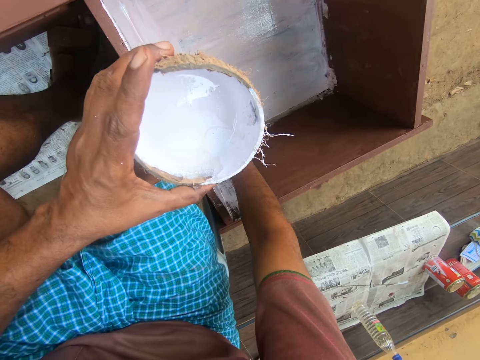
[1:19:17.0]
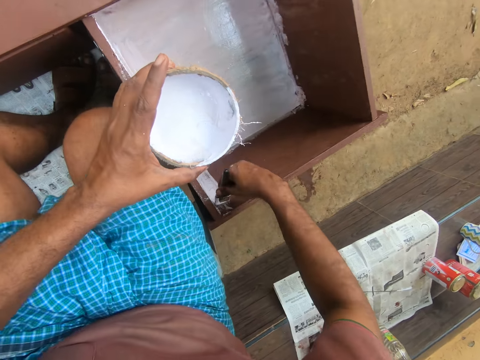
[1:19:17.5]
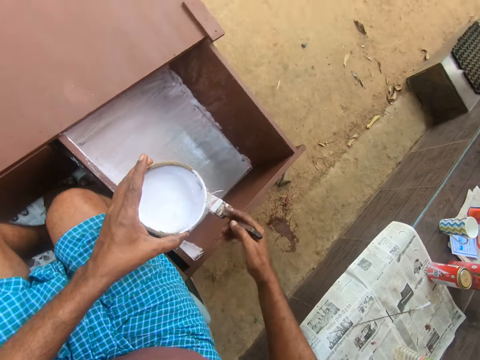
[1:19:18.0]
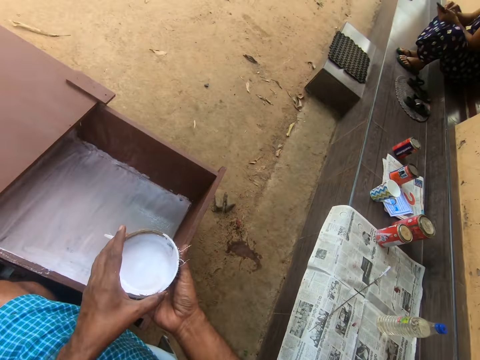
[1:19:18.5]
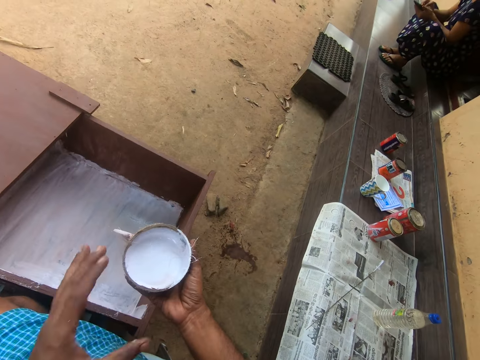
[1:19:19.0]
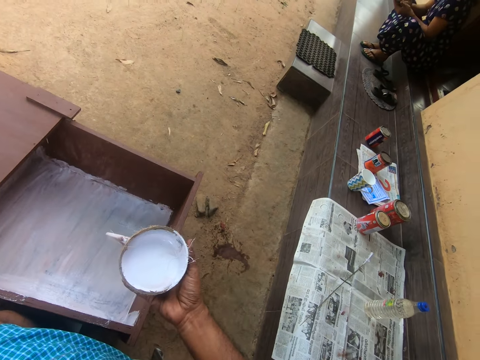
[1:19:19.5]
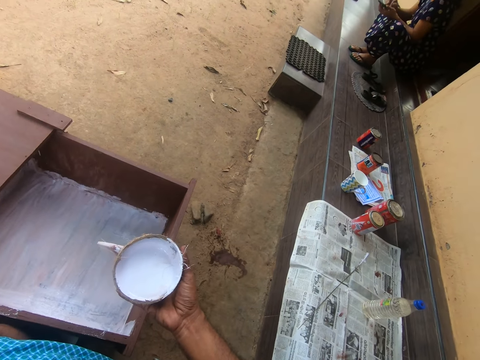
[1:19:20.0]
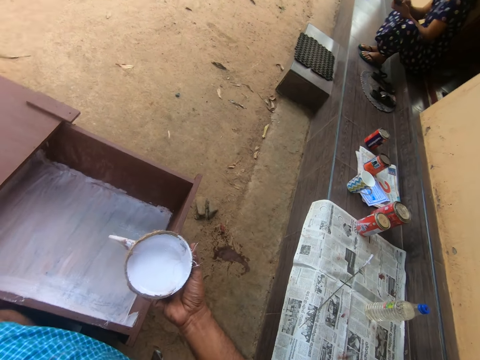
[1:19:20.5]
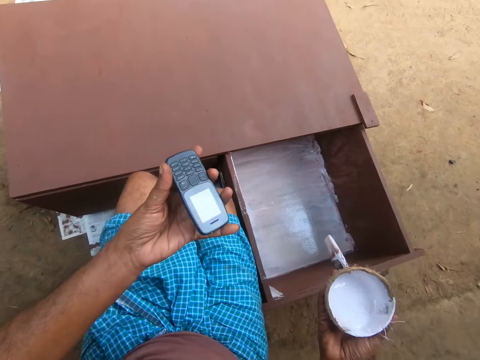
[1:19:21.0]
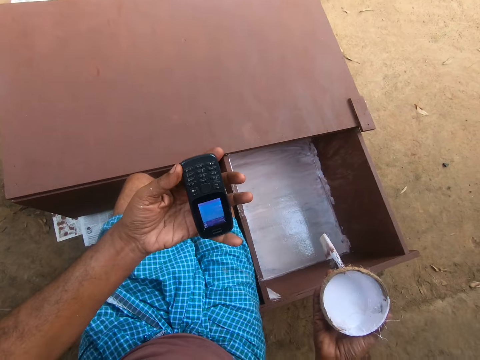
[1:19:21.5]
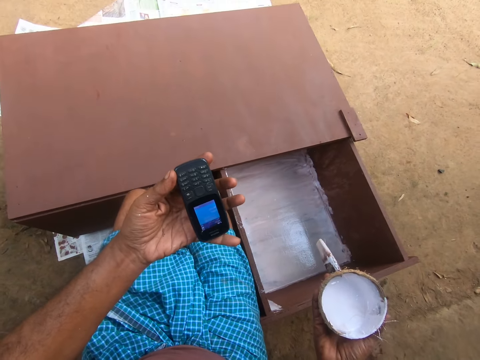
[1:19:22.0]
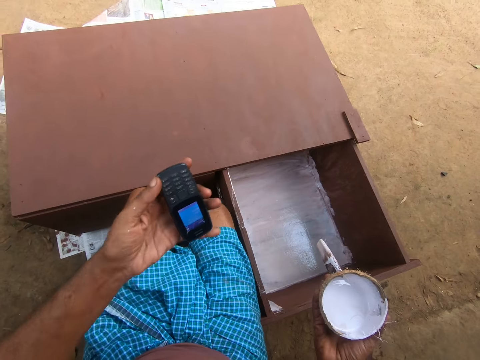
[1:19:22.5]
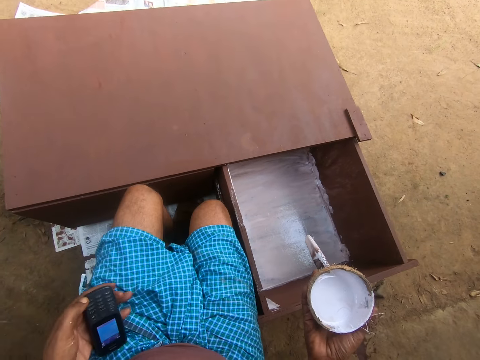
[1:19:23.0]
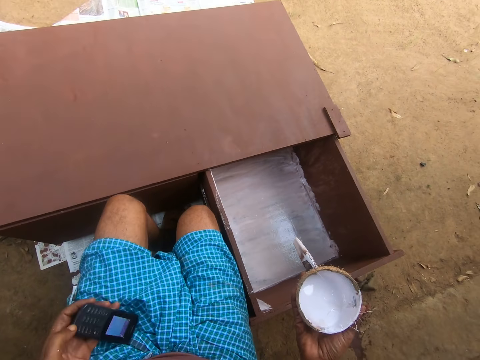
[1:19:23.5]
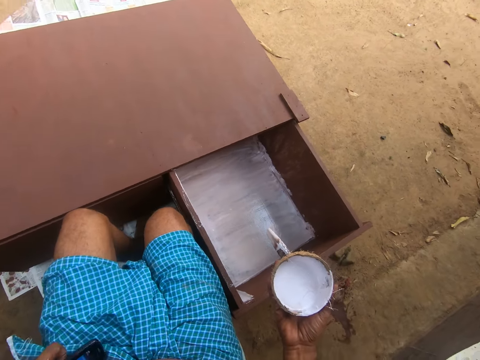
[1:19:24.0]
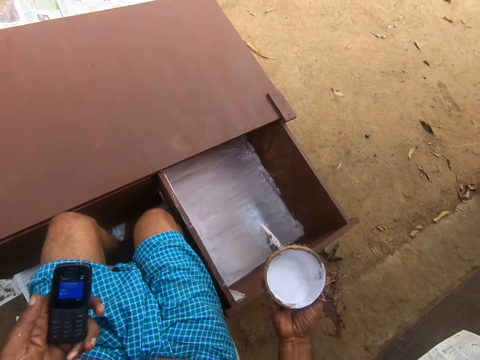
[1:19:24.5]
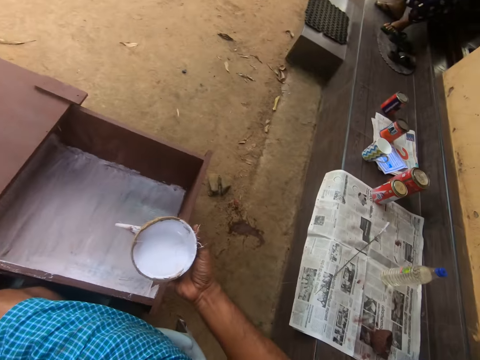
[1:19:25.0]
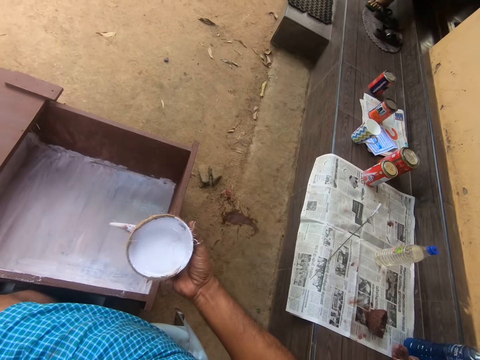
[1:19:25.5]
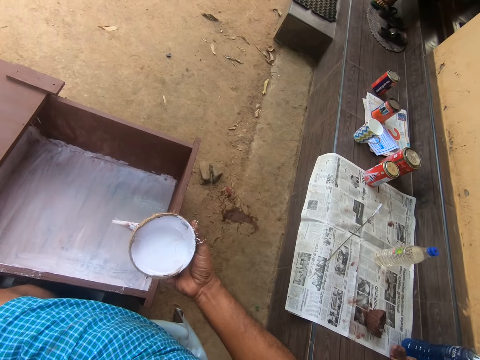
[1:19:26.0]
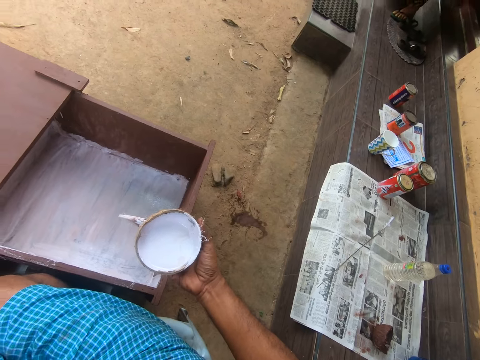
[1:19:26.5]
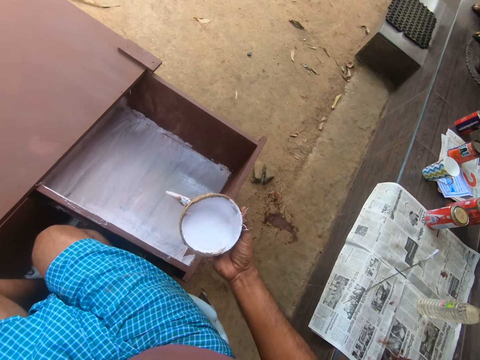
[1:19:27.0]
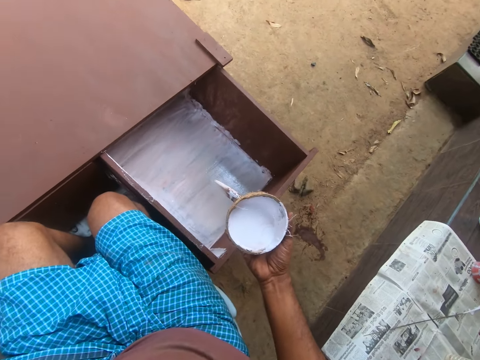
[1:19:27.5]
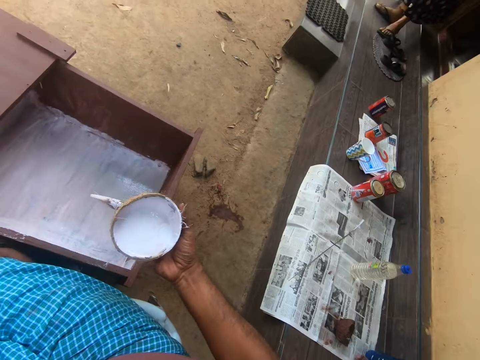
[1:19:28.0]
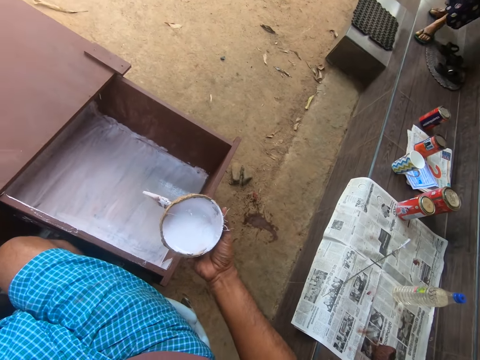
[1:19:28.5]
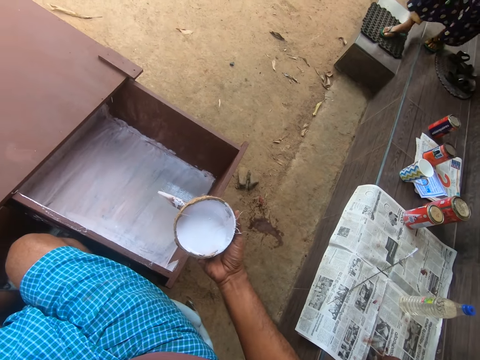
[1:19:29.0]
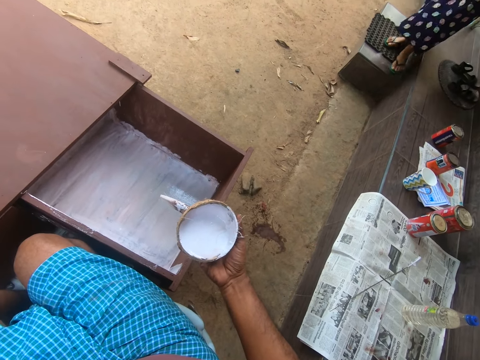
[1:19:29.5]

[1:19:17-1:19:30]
The camera wearer moves the bowl to his right hand. He removes a mobile phone from his pocket. He holds his phone in his left hand. He looks at the mobile phone and turns the mobile phone. He talks with the mobile phone. He receives a call on his phone.

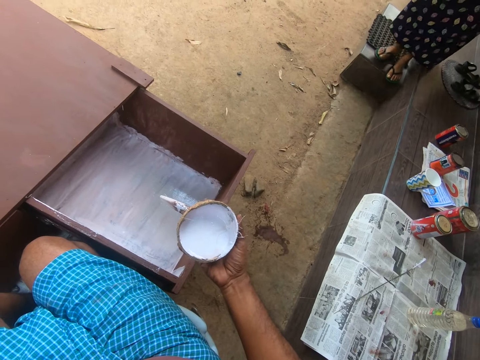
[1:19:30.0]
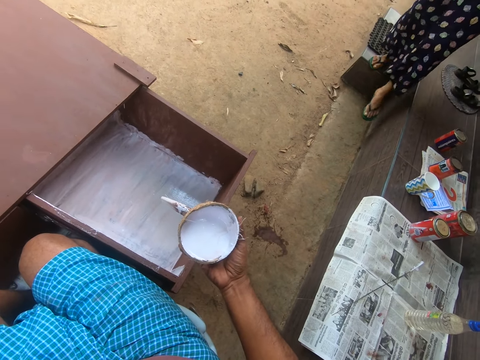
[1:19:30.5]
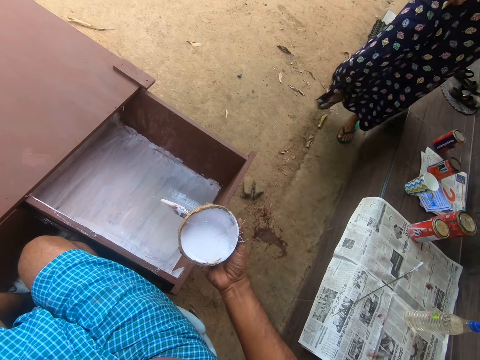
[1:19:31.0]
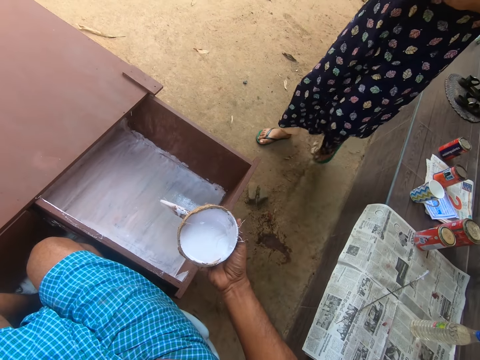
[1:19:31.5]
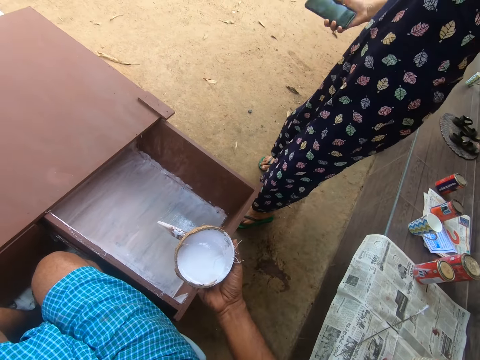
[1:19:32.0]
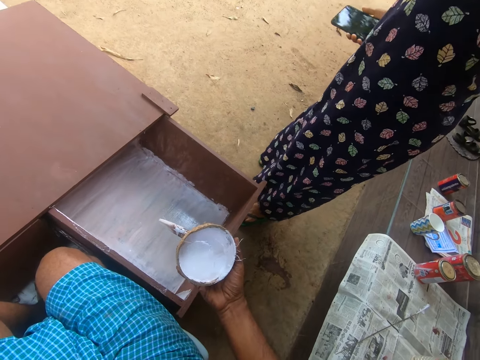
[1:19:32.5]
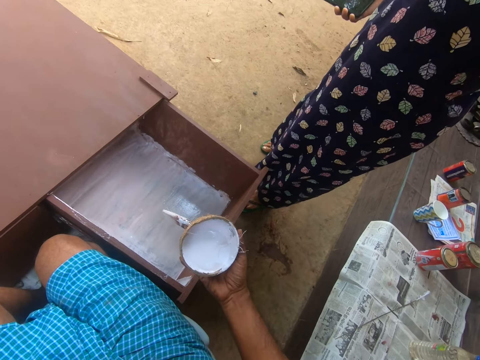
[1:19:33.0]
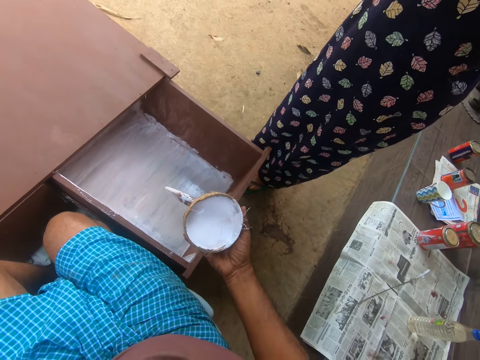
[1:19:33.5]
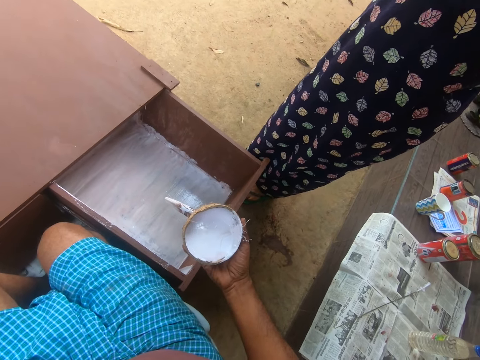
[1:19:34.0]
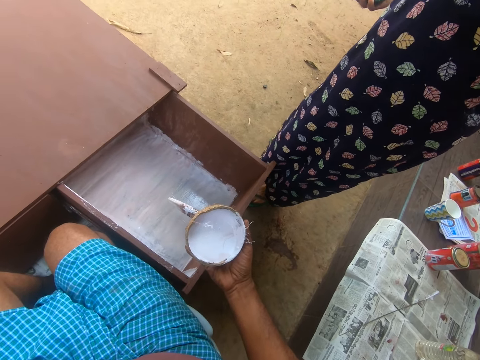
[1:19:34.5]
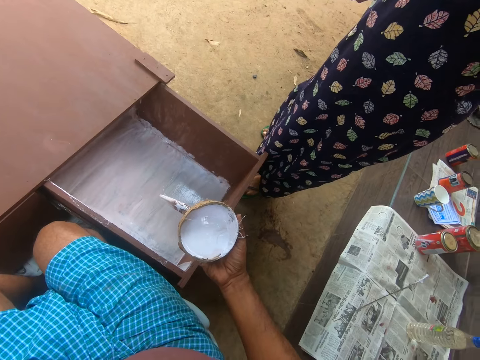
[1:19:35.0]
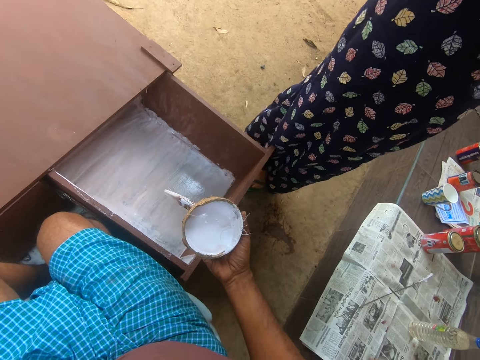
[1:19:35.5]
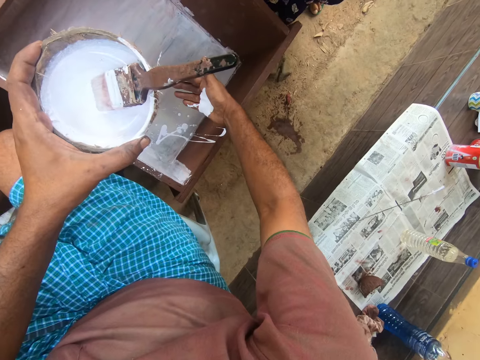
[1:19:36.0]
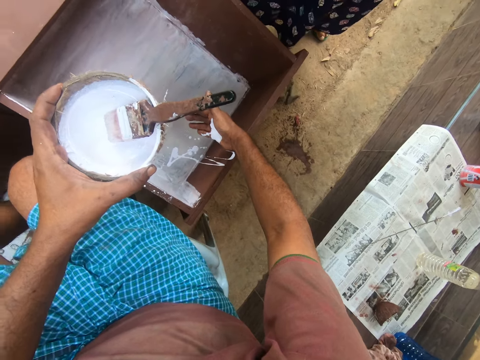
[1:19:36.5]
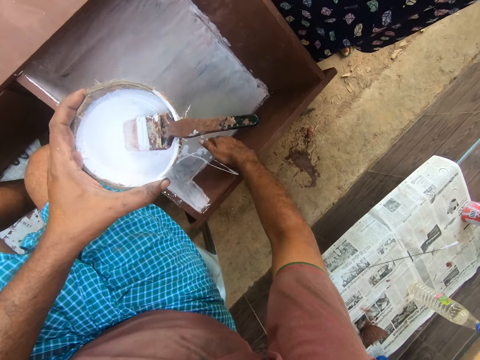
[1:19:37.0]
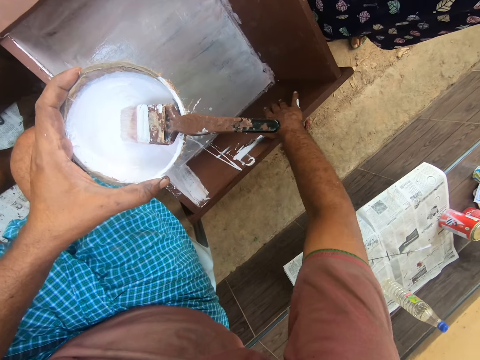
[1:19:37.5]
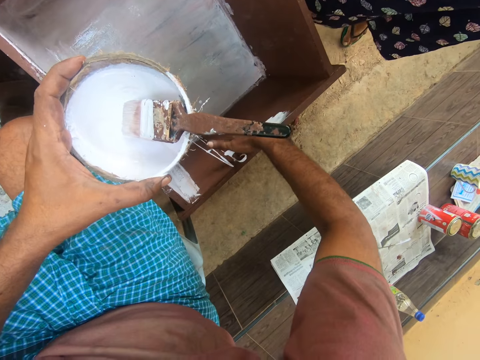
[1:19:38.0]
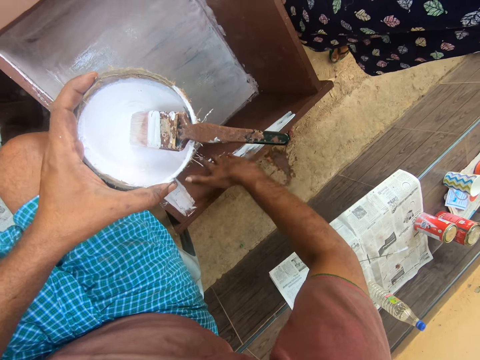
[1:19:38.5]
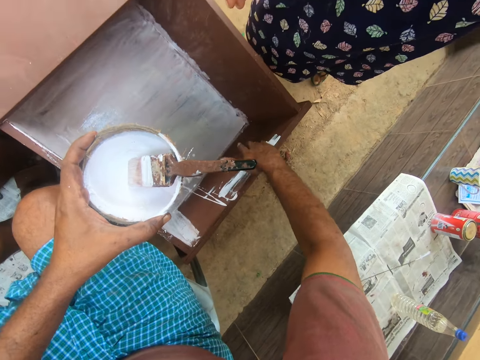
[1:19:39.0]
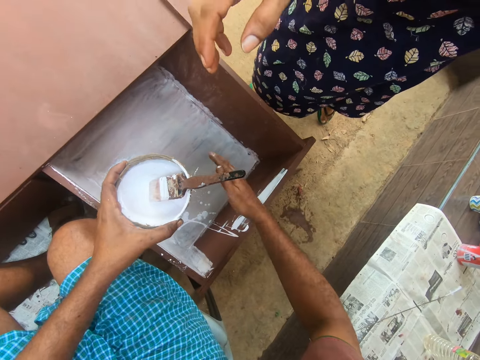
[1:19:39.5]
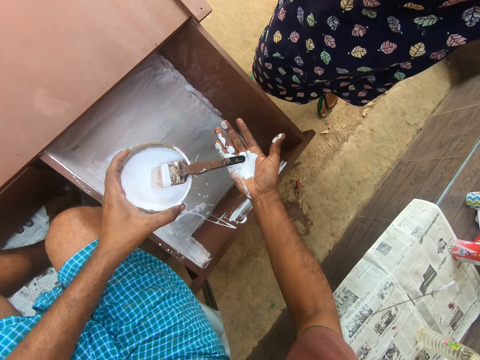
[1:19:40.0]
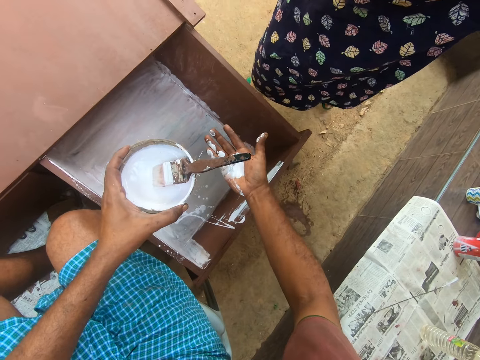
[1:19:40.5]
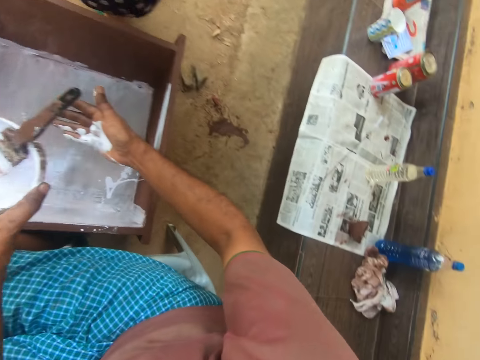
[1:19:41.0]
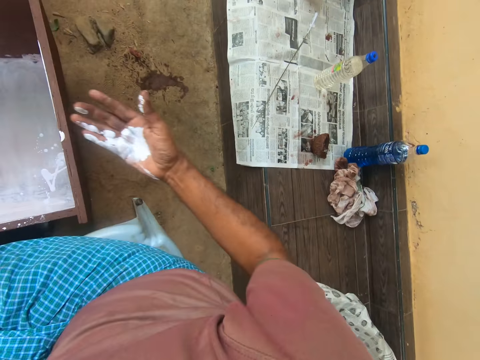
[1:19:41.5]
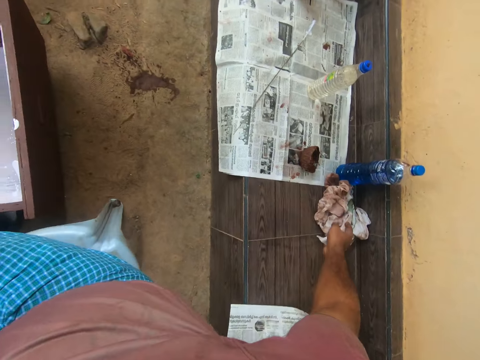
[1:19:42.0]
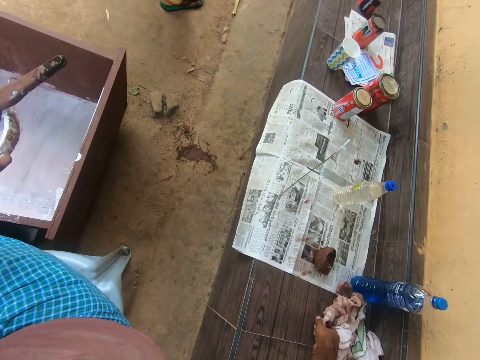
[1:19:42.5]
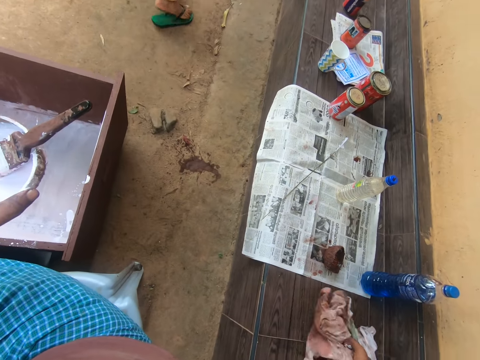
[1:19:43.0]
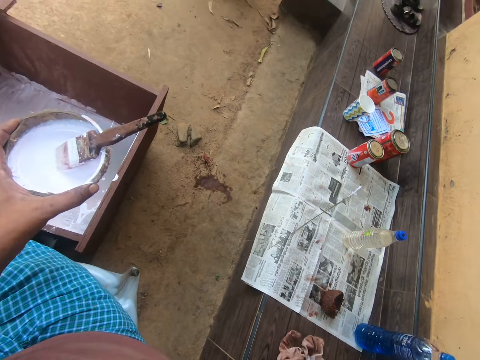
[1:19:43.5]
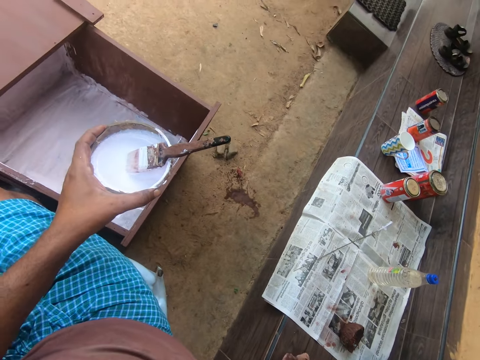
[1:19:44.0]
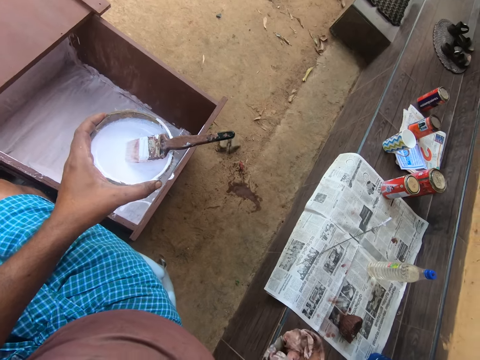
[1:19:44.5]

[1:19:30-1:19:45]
A person walks to the camera wearer. The person holds something. The person adjusts the camera. The camera wearer rubs his right hand on the furniture. He talks to the person. The person walks away. The camera wearer picks up a cloth on the bench.
